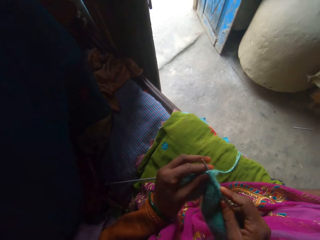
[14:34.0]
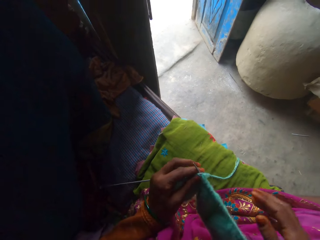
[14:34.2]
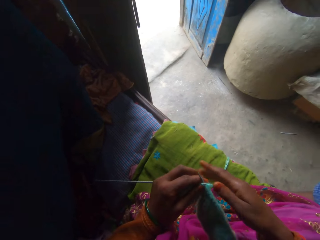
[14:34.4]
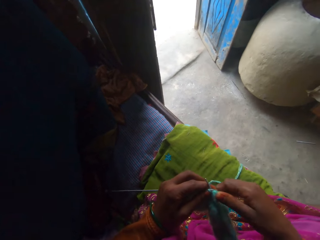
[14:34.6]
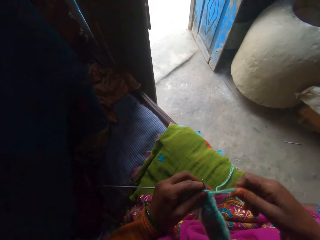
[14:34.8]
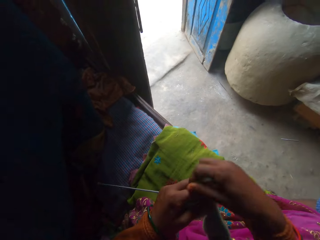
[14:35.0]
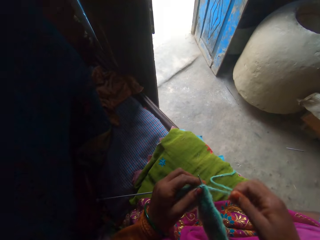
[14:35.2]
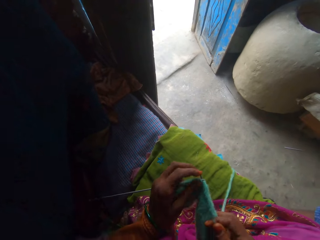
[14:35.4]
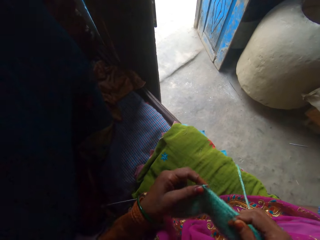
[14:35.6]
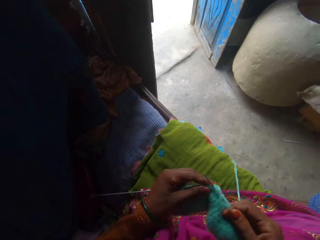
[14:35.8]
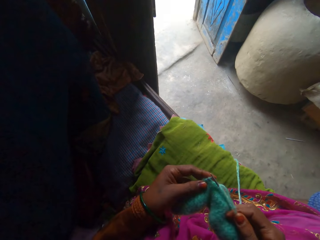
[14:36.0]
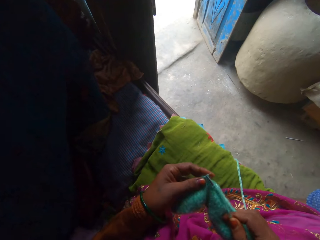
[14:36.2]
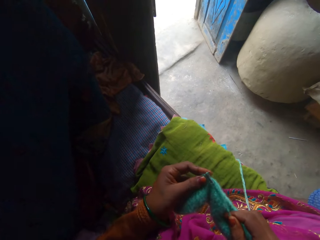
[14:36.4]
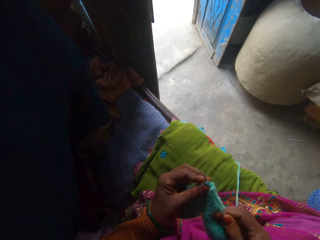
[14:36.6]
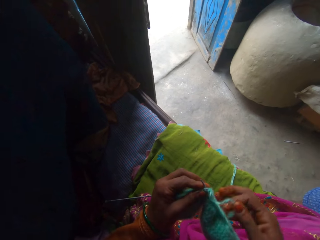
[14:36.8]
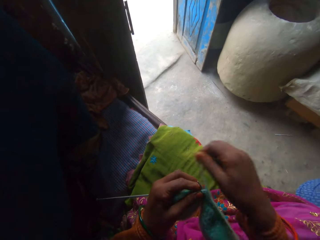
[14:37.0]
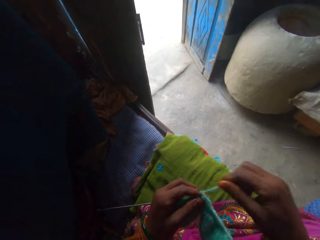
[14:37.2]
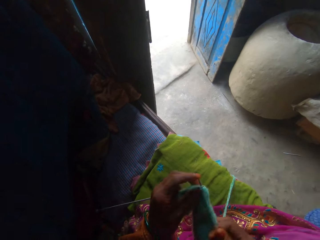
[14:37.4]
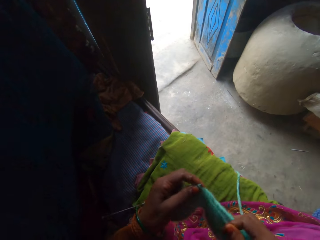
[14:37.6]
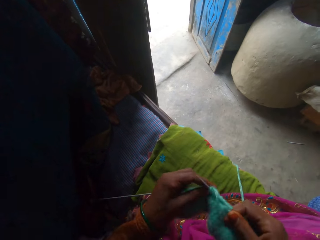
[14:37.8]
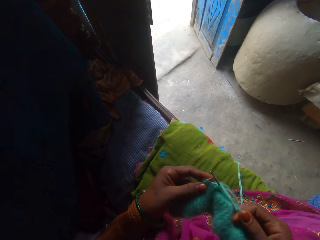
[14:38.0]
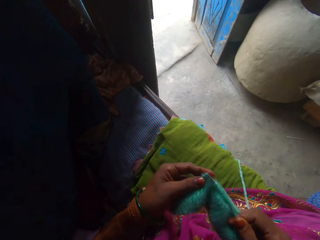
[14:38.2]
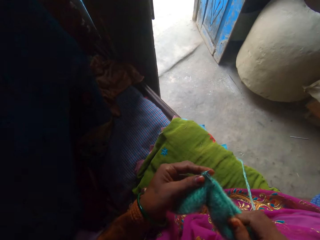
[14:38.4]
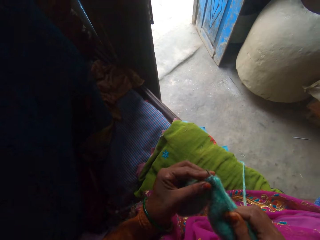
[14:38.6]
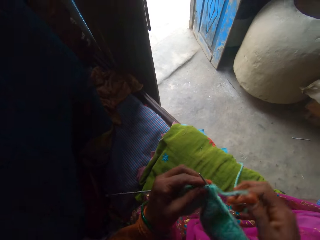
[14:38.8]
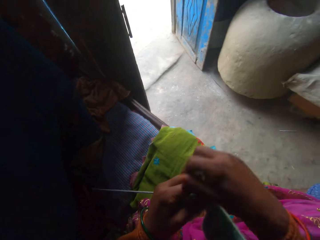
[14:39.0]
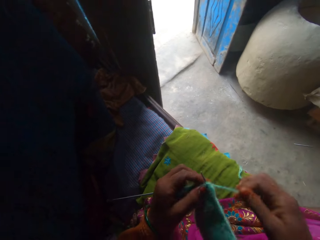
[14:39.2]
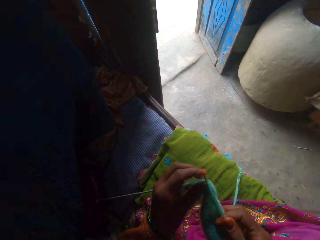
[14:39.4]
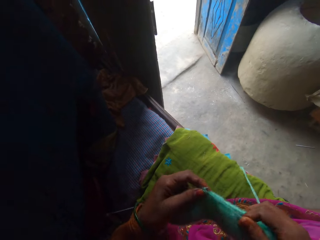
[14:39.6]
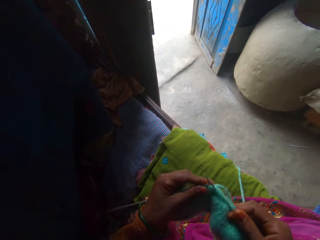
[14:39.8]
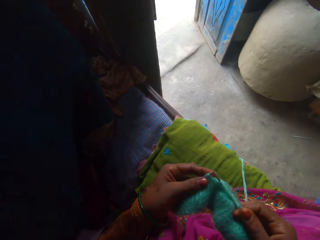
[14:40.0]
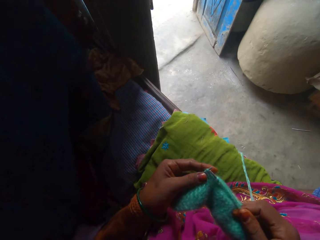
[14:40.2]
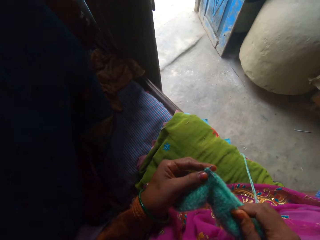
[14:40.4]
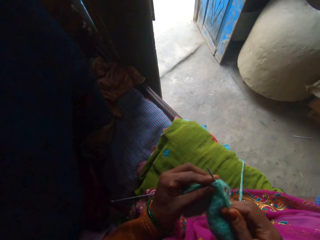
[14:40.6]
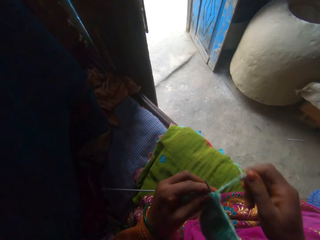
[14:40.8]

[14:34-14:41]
The camera wearer crochets with a crochet hook and a thread.

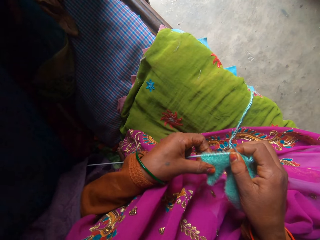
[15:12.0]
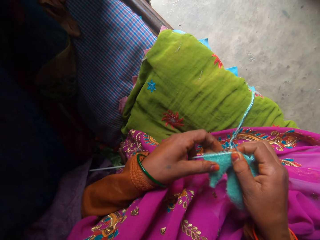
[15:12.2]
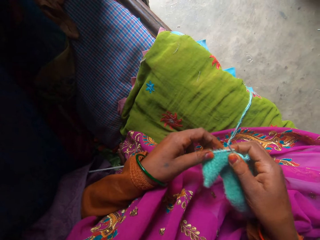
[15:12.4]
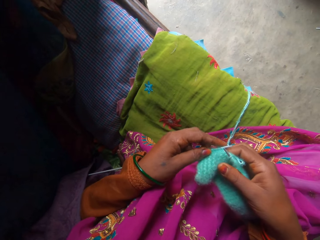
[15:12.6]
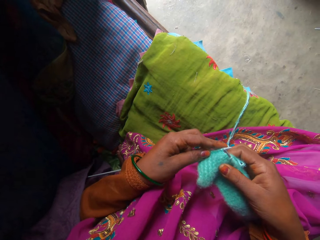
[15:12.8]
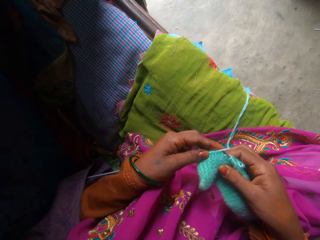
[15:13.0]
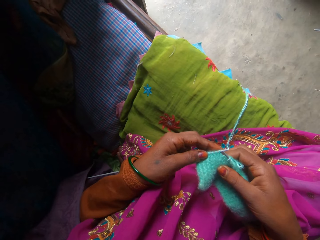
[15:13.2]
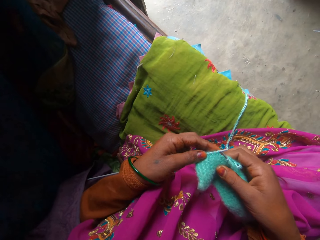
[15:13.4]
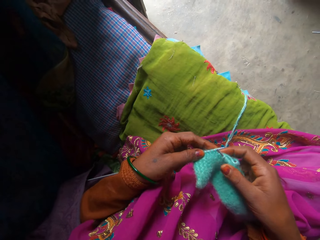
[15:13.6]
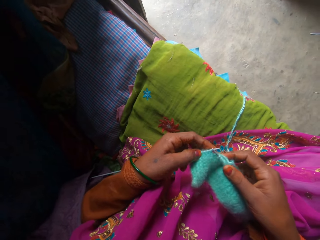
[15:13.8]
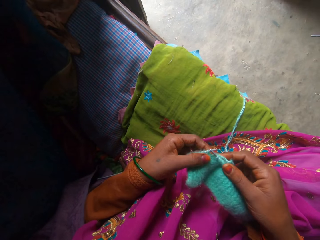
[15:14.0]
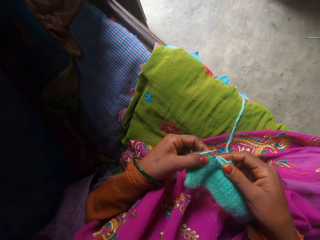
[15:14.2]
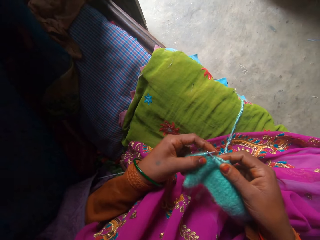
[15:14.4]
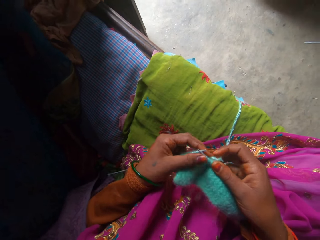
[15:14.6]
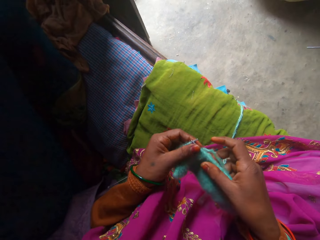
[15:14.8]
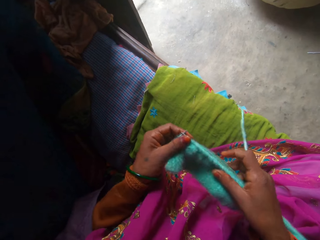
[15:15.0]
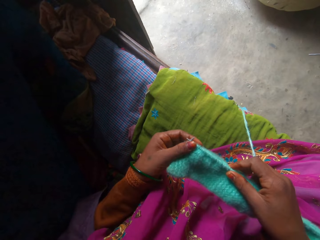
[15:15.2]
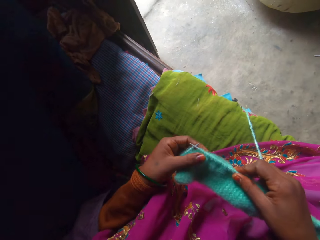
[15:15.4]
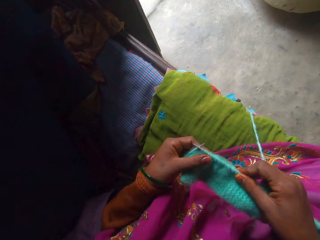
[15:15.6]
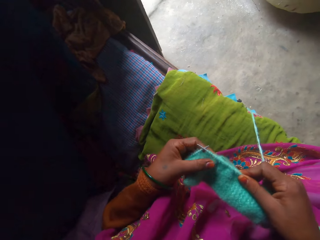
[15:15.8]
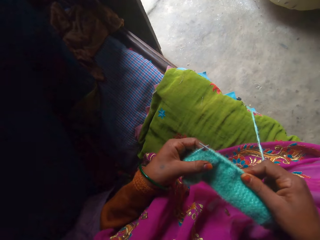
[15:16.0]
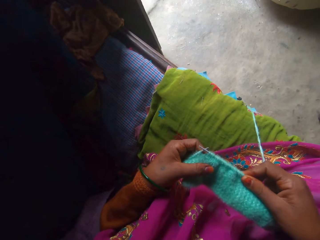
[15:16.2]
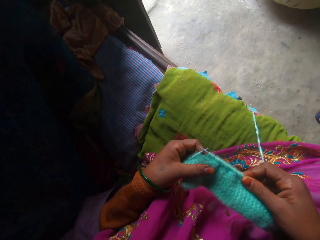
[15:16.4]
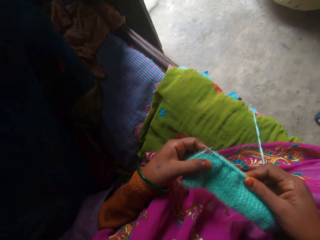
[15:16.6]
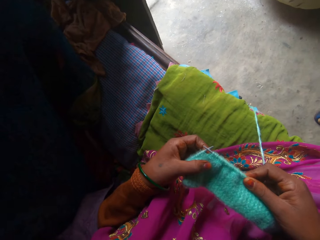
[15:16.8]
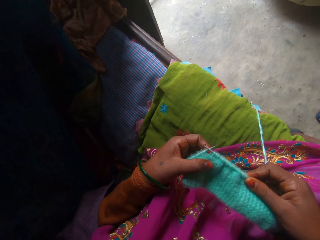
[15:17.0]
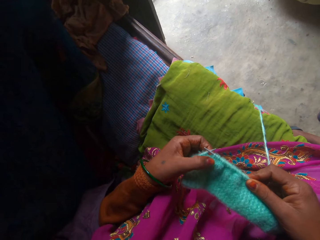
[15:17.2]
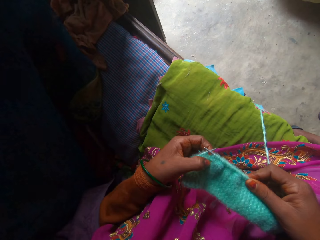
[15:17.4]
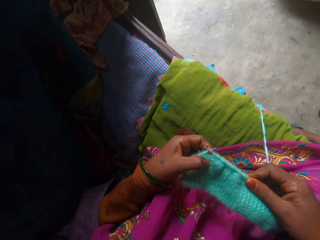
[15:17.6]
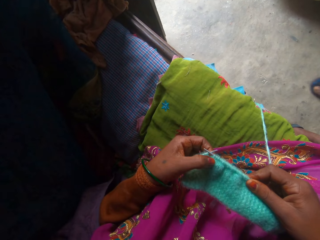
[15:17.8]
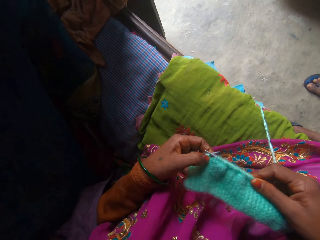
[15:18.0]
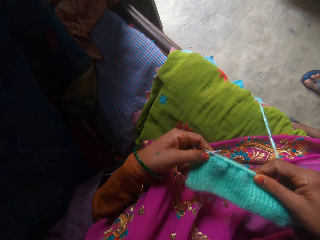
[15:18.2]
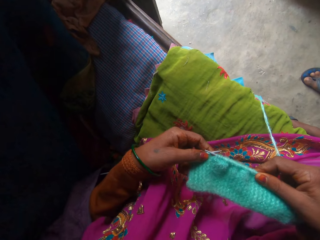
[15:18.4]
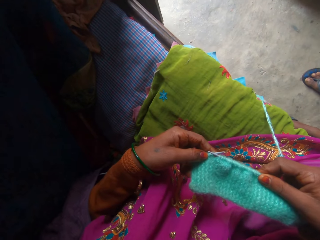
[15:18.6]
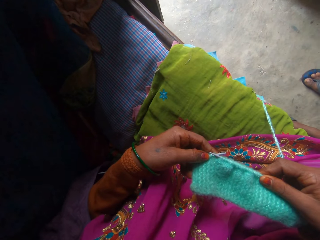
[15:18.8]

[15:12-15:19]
The camera wearer touches the crochet fabric with the thumbs.

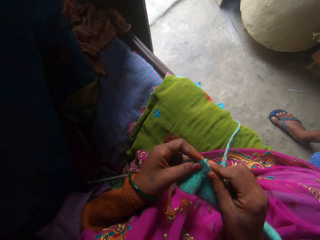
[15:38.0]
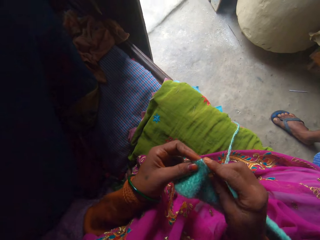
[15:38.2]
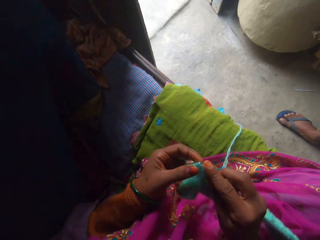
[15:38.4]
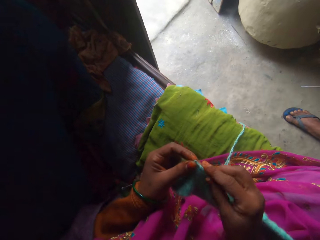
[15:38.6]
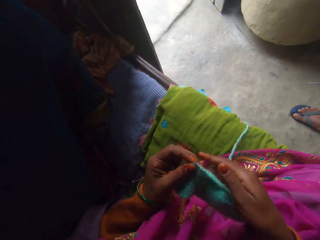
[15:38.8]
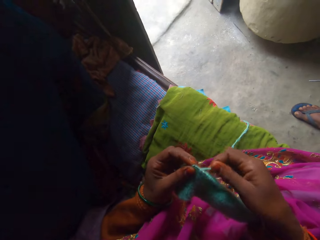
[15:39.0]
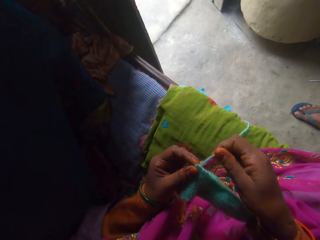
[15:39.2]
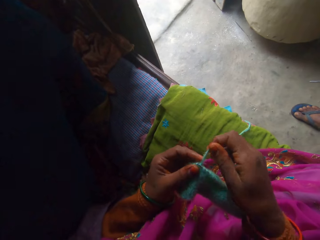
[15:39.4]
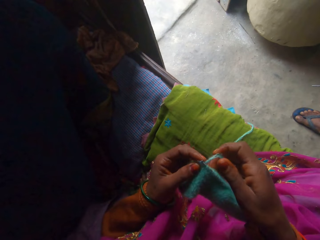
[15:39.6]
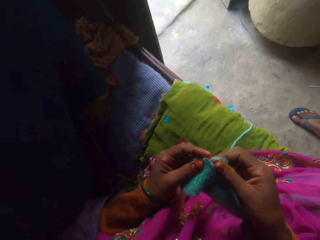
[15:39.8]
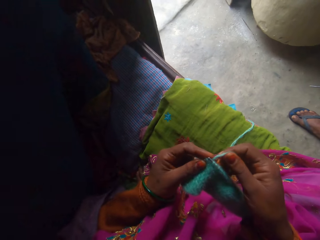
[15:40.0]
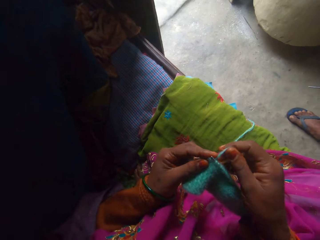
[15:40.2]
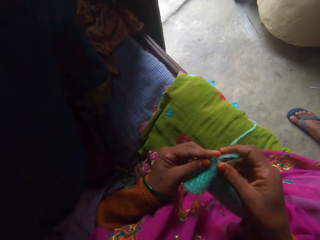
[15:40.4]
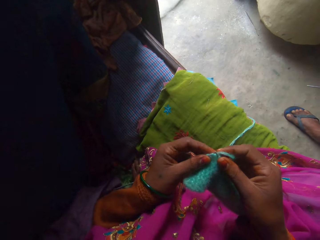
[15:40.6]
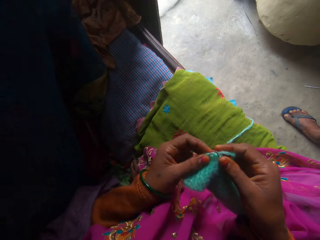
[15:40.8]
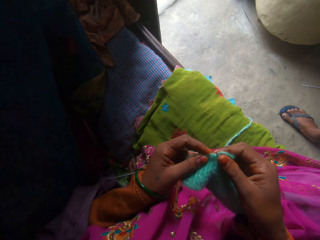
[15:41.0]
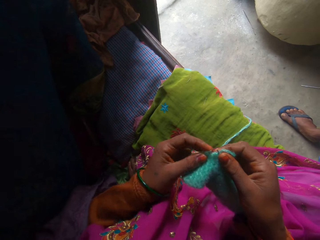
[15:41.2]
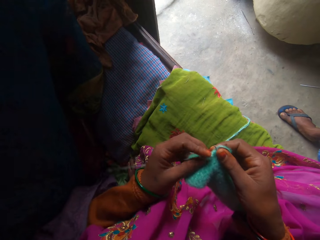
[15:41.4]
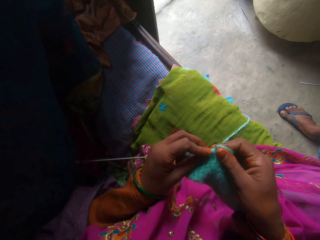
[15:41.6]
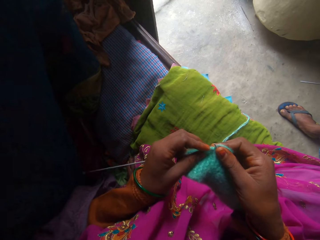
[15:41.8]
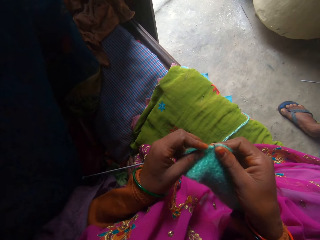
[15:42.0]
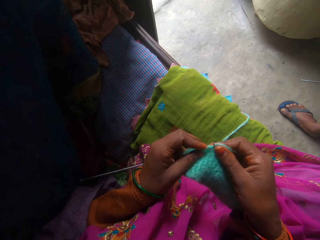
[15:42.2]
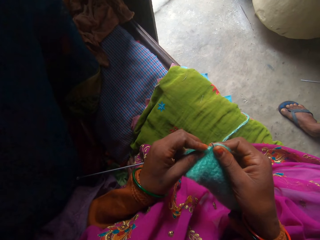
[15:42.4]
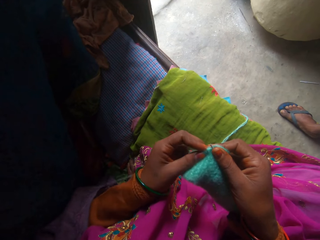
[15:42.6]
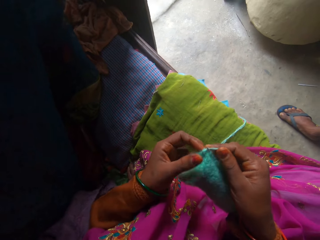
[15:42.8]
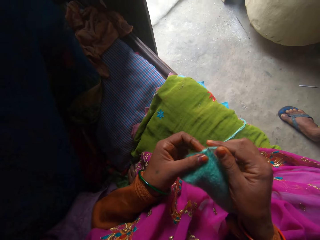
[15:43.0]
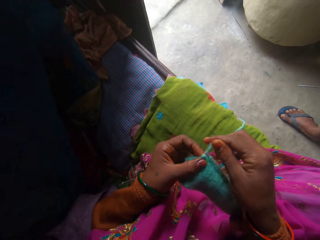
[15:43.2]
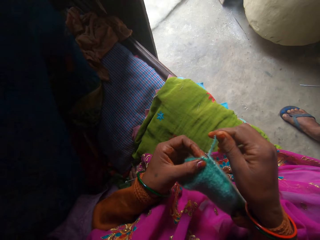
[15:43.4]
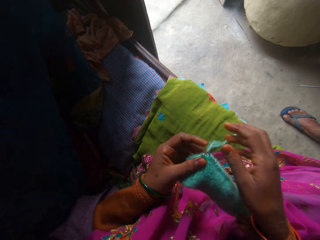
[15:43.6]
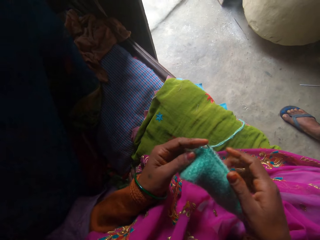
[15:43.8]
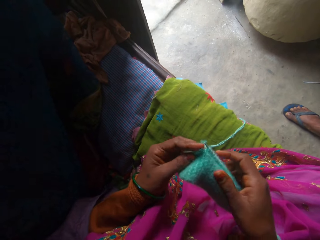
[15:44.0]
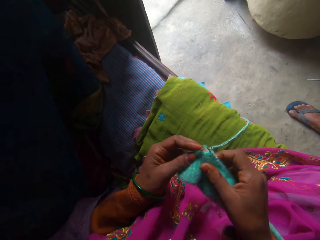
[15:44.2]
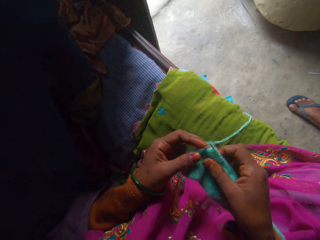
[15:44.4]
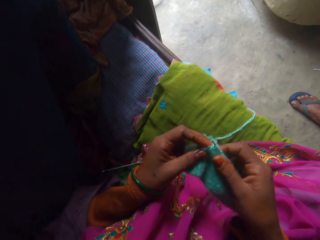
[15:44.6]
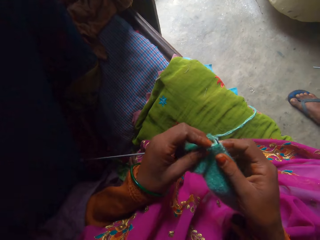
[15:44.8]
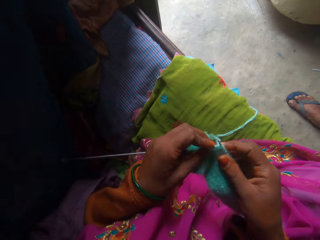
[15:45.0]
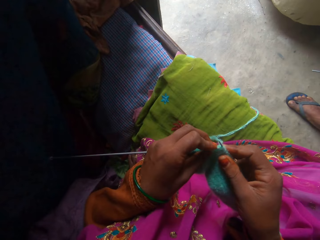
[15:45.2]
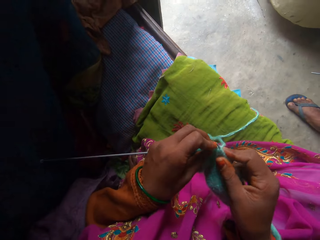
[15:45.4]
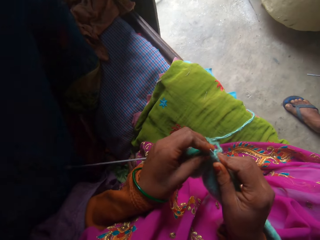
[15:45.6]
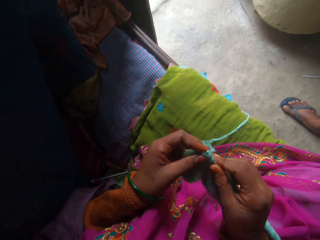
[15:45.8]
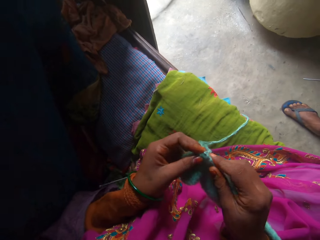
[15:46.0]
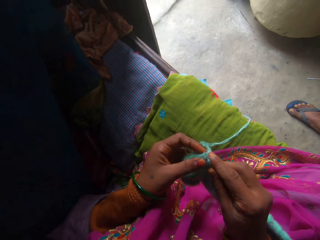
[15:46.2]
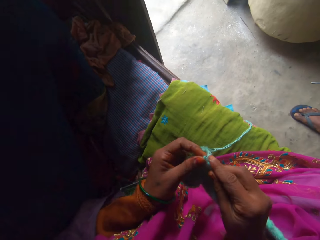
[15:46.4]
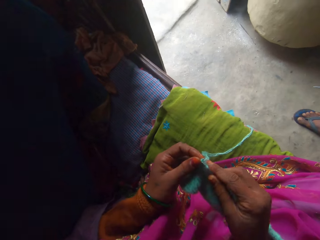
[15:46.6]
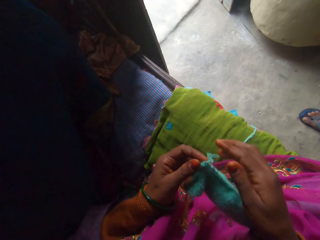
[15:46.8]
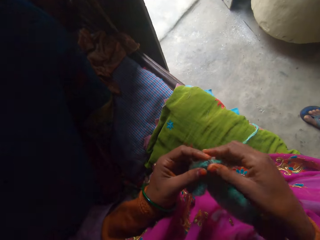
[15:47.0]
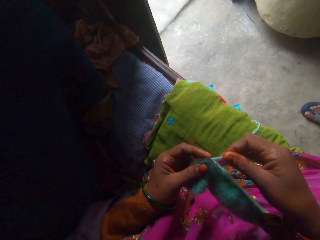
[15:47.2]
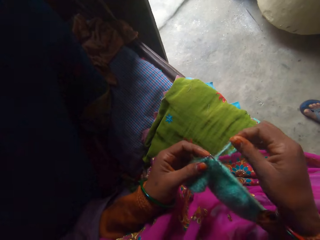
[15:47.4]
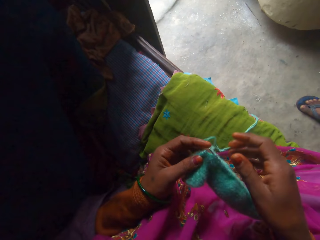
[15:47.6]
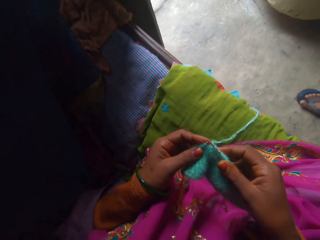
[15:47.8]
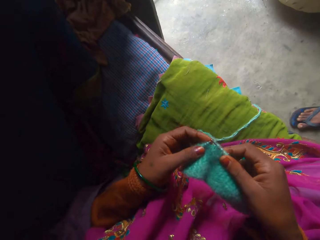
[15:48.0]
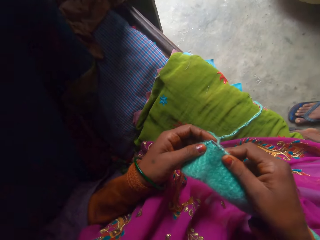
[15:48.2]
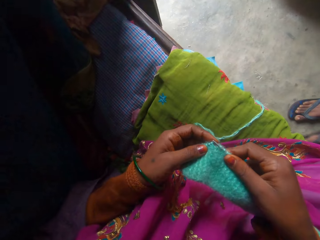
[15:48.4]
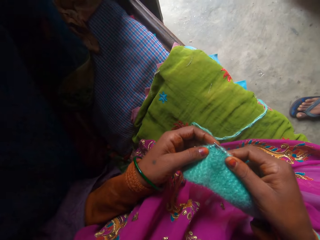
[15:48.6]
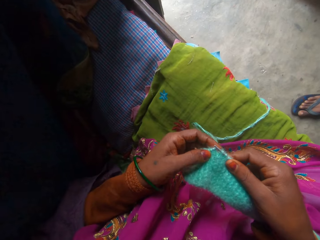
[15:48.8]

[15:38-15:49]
The camera wearer crochets with a crochet hook and a thread.
